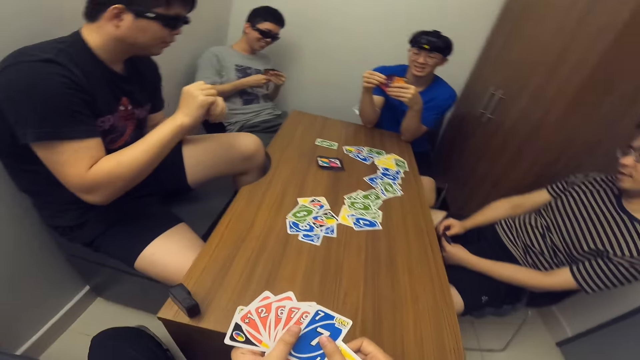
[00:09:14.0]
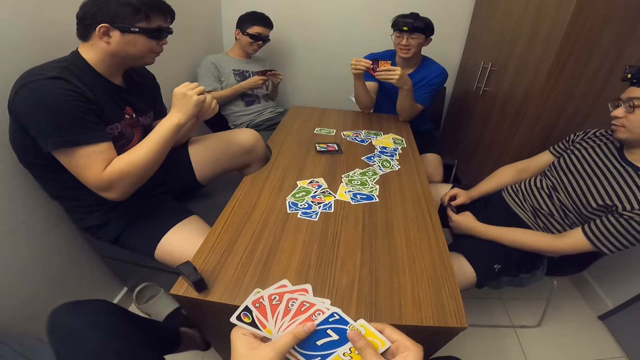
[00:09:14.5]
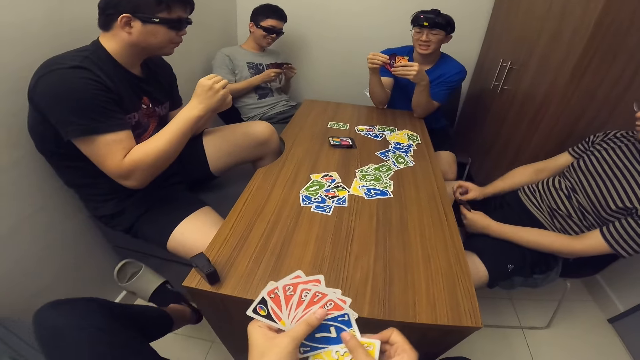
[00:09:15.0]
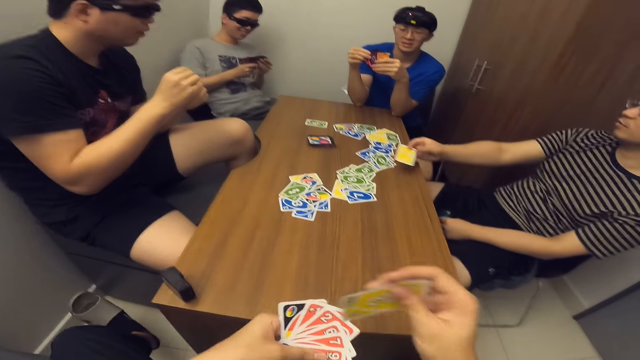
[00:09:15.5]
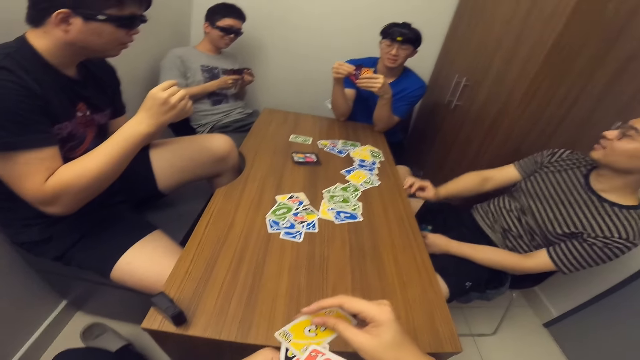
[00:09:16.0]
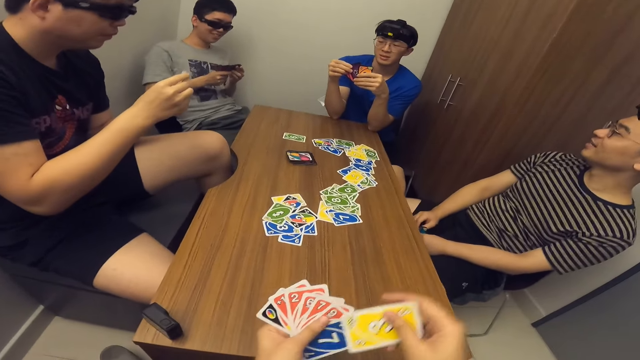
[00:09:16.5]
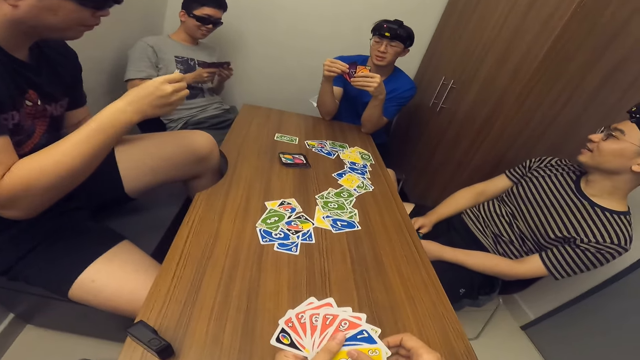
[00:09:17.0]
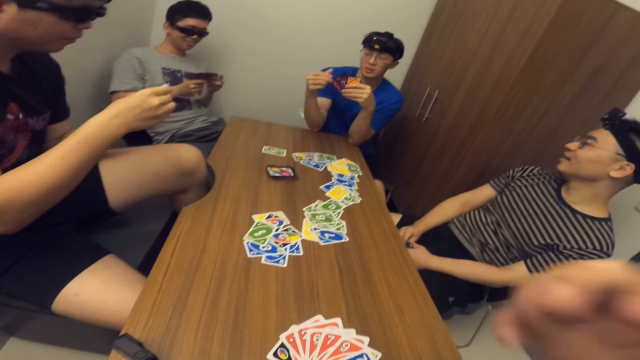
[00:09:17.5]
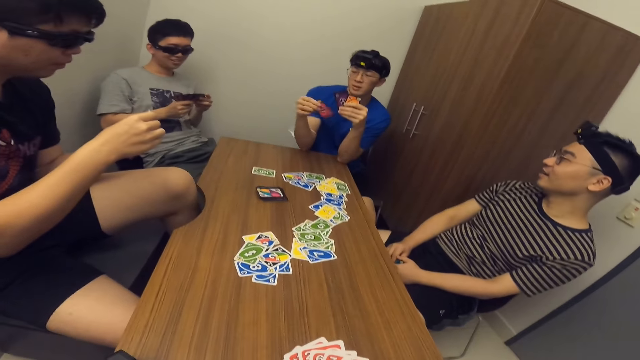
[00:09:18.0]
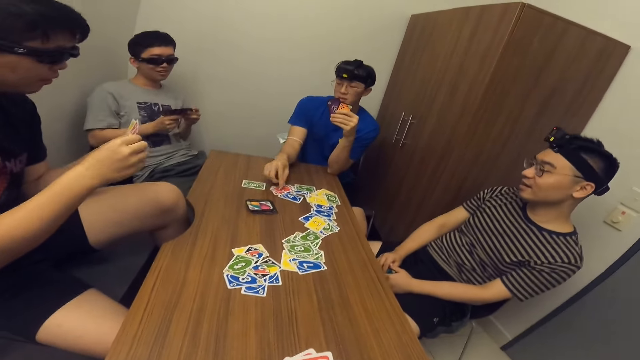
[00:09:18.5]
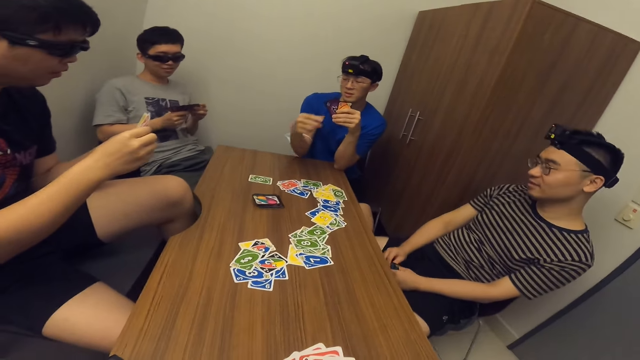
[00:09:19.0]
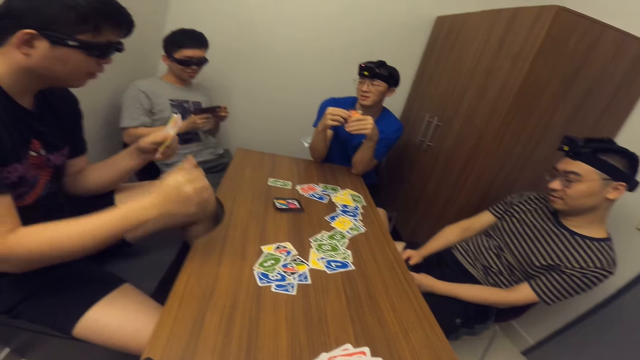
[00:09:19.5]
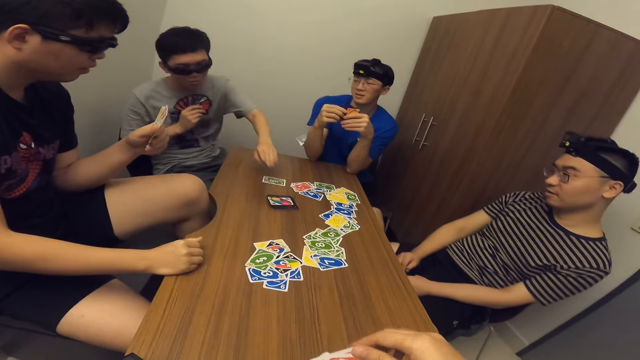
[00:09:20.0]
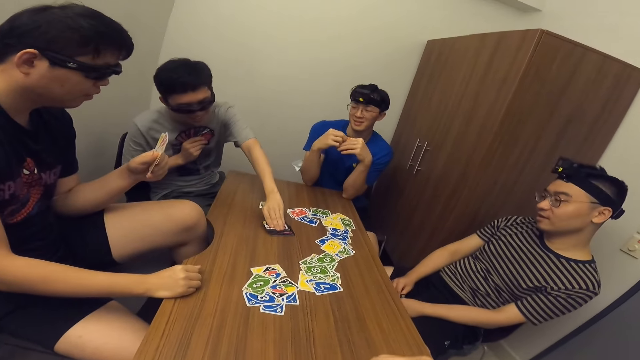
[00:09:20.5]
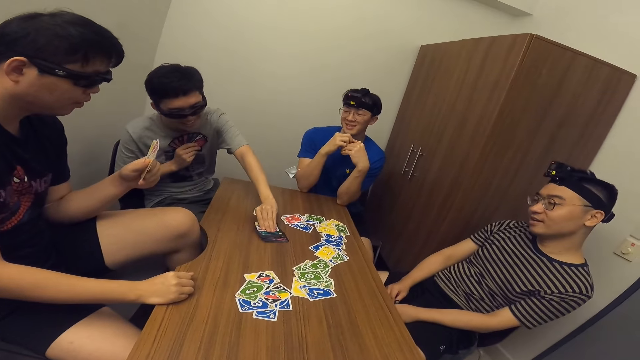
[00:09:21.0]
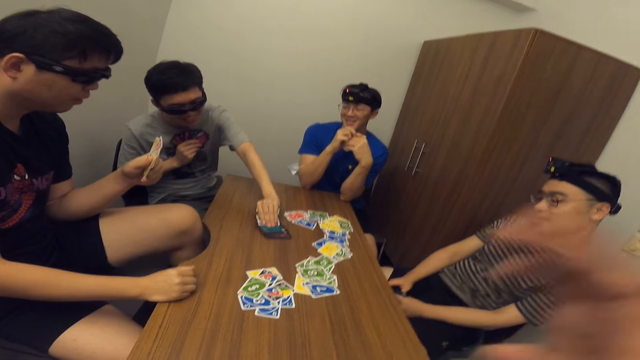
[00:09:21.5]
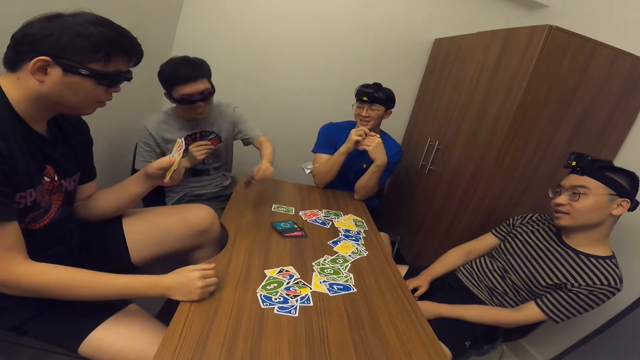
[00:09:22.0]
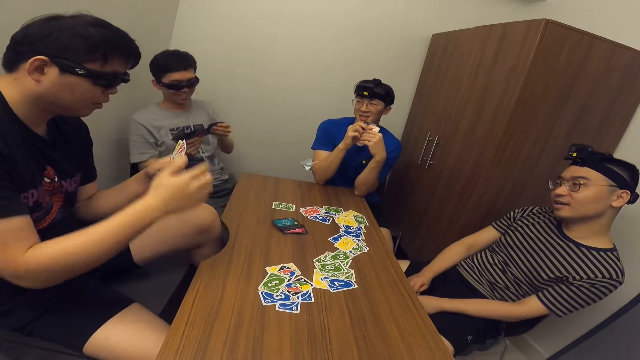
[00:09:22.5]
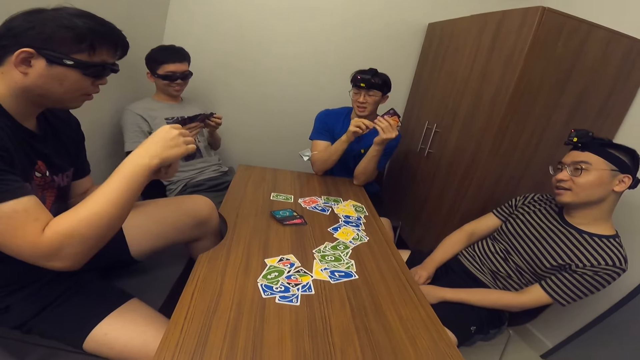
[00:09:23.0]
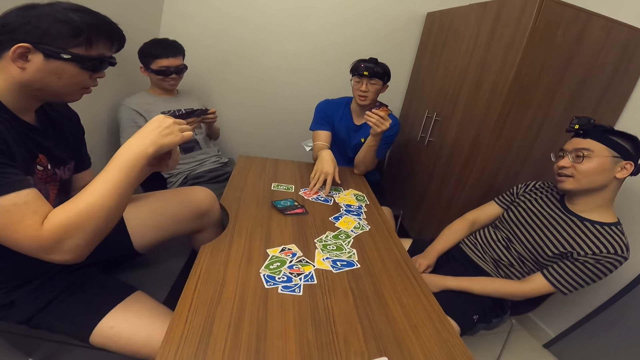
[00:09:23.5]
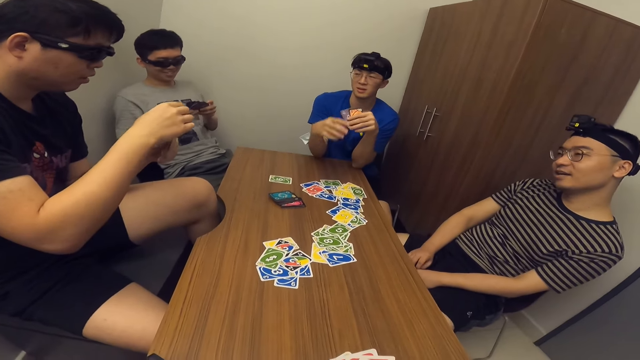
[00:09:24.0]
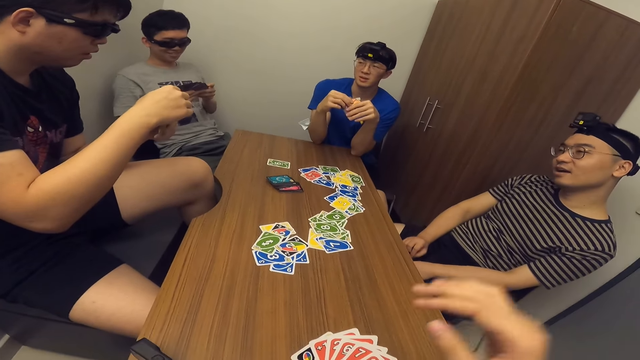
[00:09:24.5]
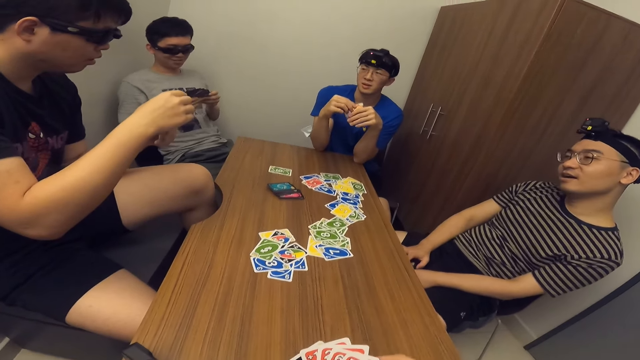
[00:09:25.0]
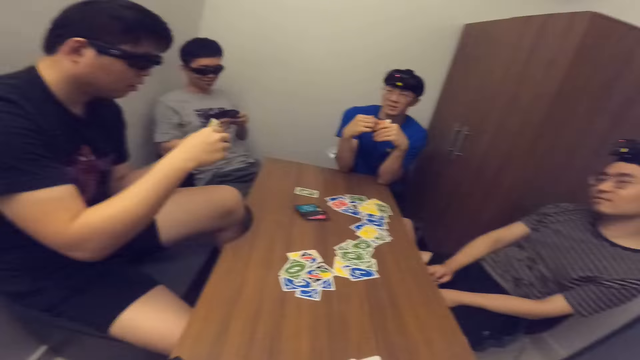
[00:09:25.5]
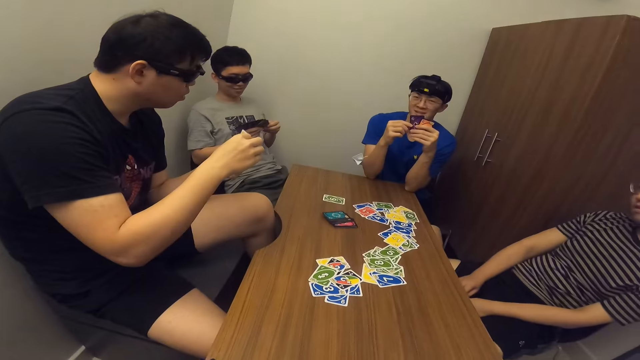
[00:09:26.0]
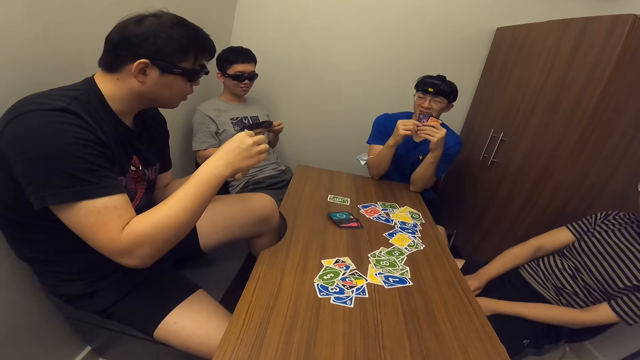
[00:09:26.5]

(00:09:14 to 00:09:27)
A man drops a card on the table with his right hand. Another man drops a card on the table with his right hand. A third man picks two cards from the deck of cards on the table with his left hand. The second man touches cards on the table with his right hand.

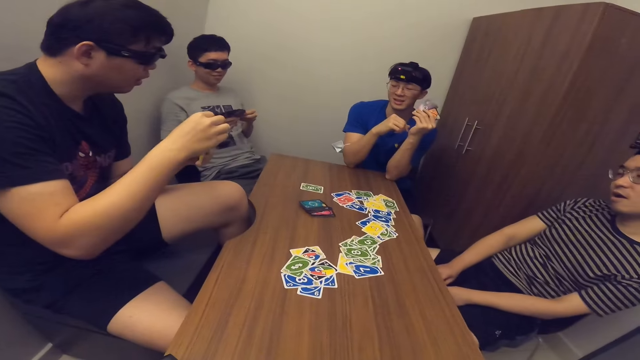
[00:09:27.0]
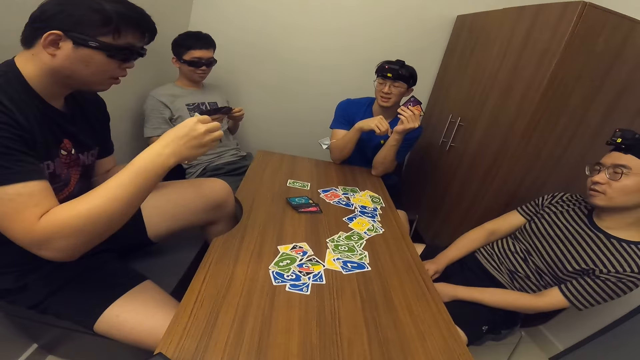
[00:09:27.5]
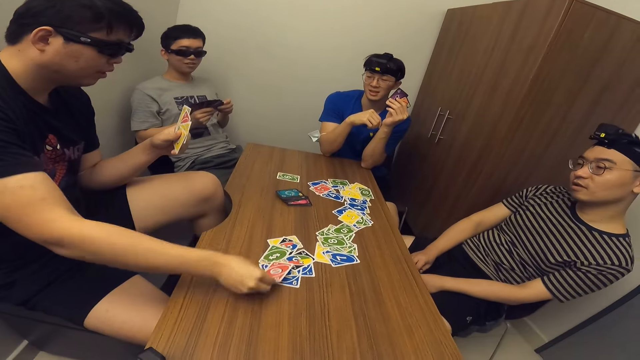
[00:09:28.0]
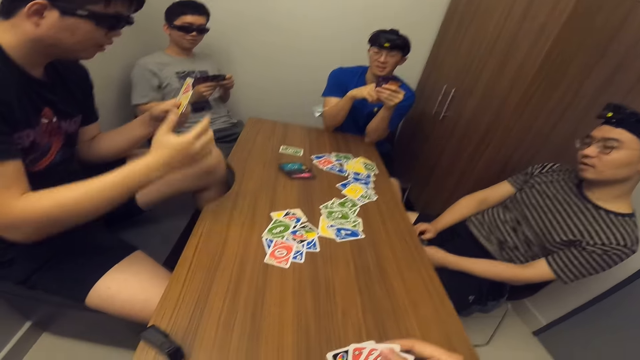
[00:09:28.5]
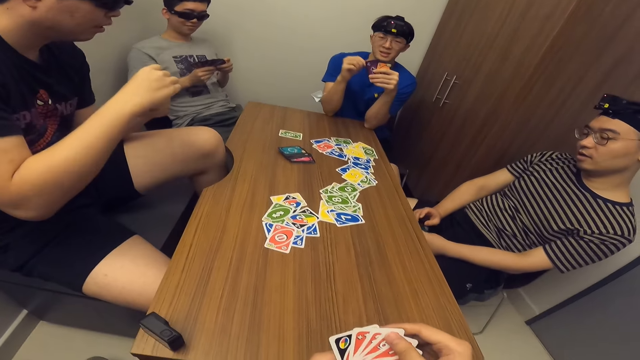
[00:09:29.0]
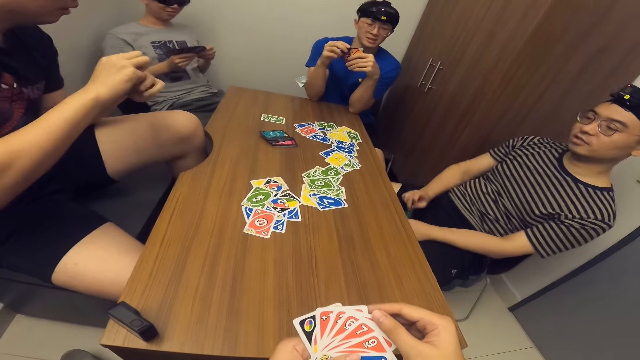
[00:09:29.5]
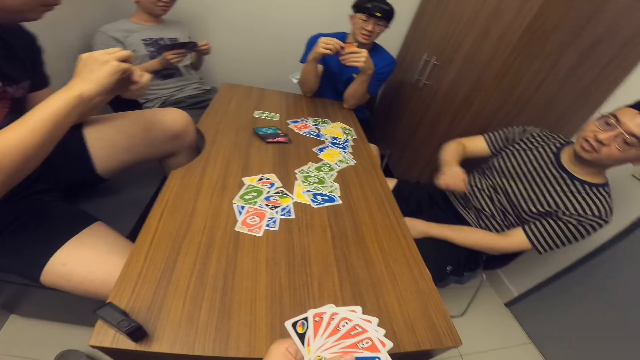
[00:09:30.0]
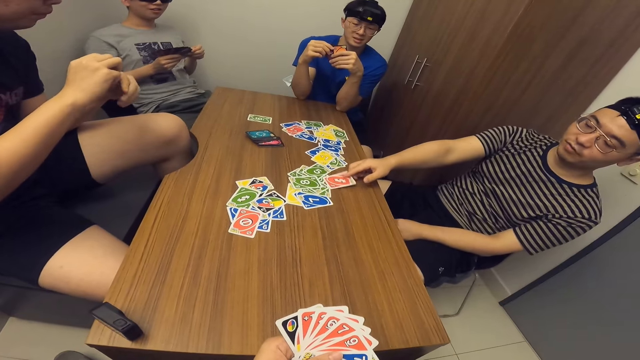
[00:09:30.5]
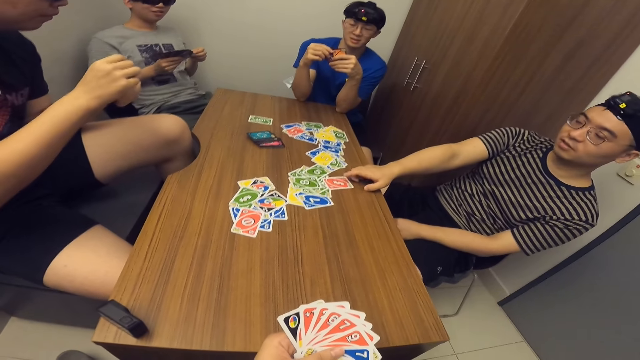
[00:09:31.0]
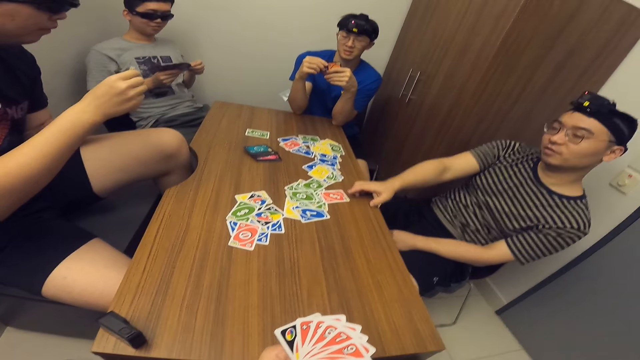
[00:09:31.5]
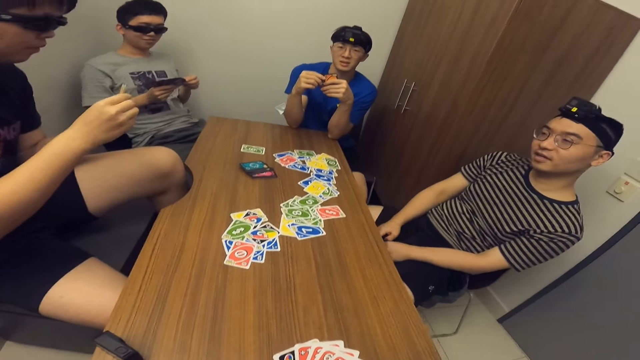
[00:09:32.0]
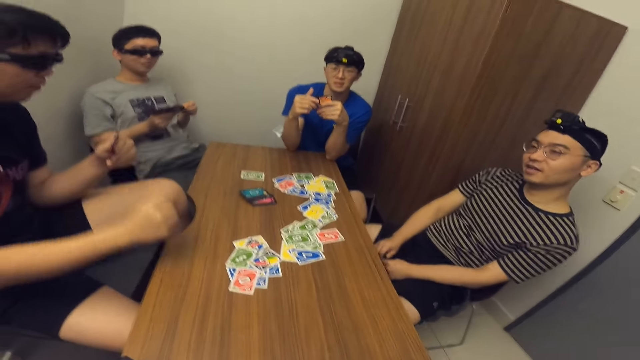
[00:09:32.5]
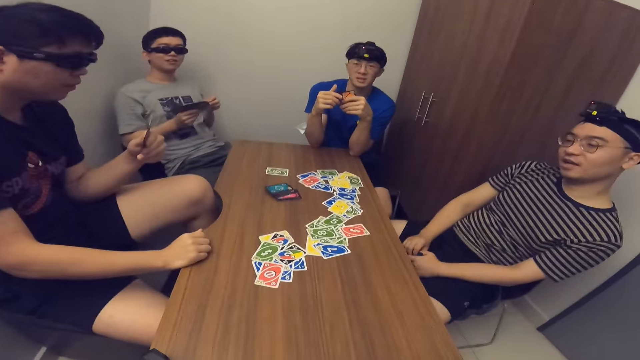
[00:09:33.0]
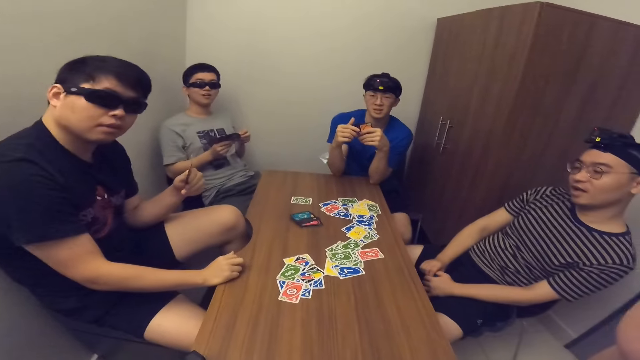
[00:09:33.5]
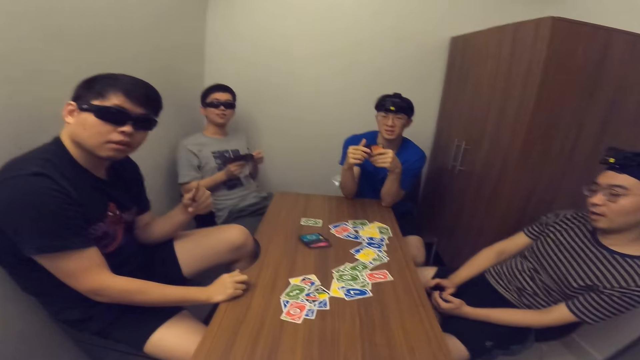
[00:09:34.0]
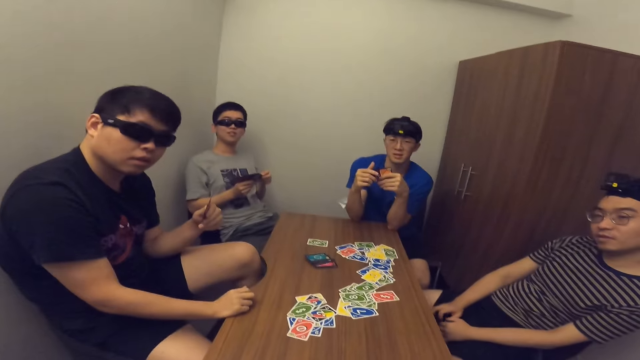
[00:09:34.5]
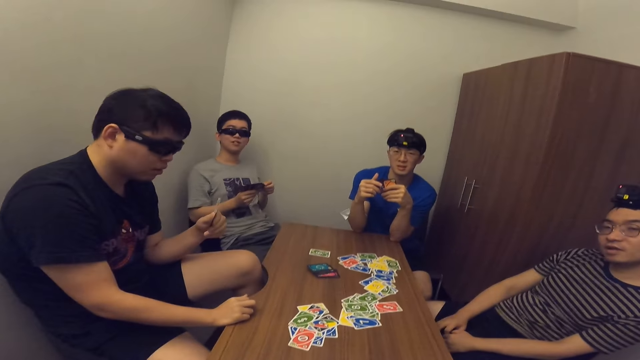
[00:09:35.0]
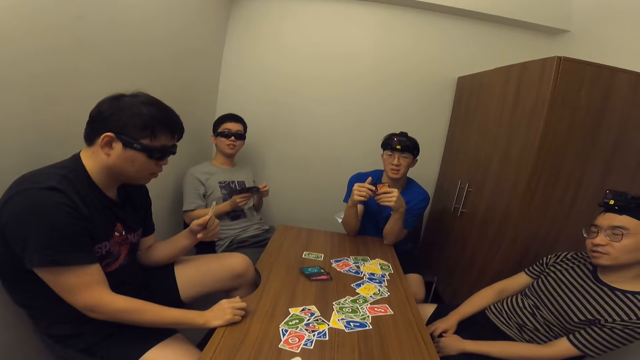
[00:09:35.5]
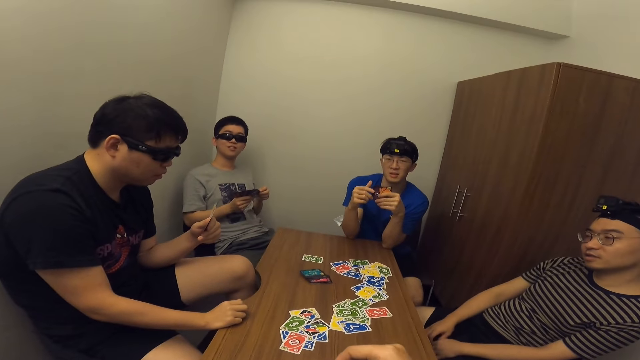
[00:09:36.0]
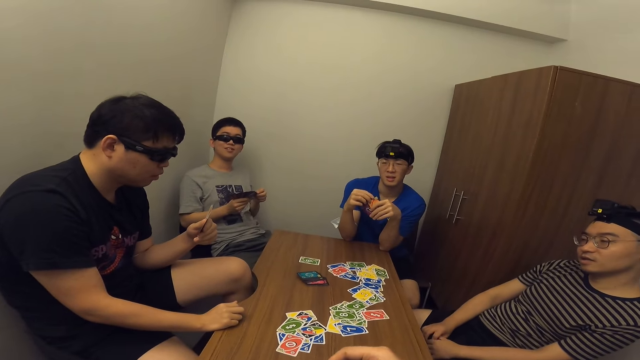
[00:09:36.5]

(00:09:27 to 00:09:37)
A man drops a card on the table with his right hand. Another man drops a card on the table with his right hand.
